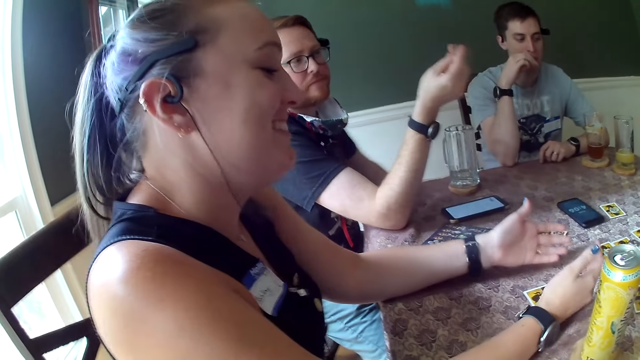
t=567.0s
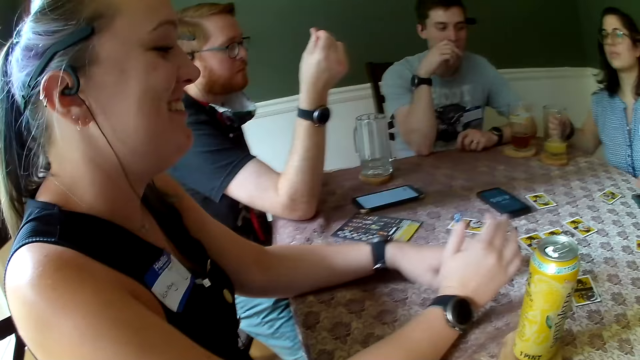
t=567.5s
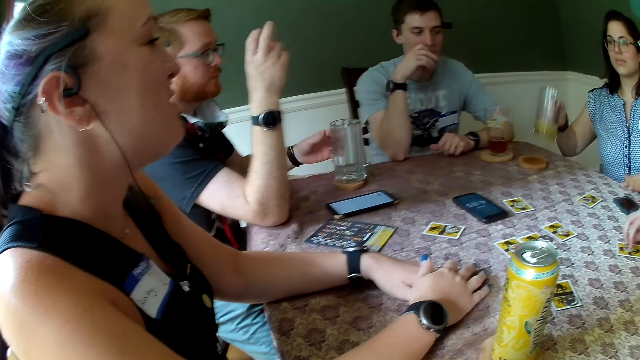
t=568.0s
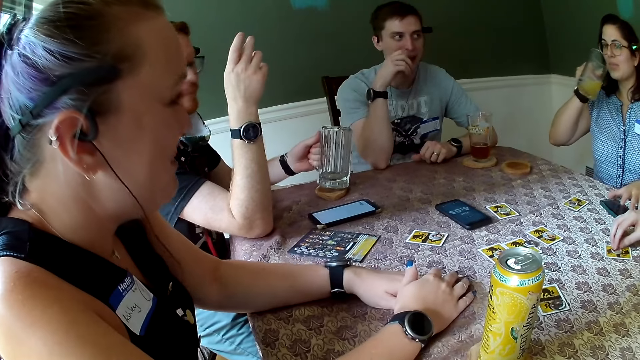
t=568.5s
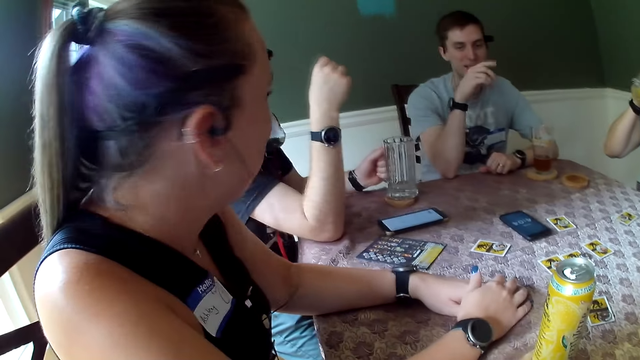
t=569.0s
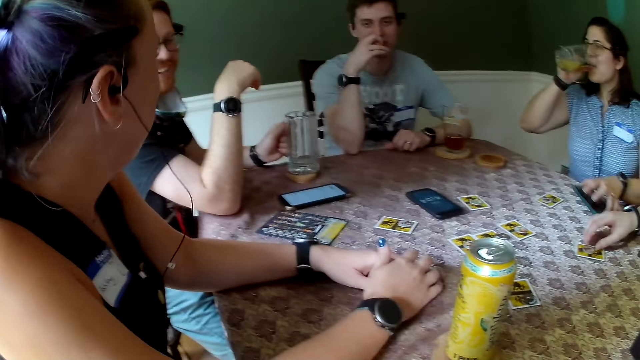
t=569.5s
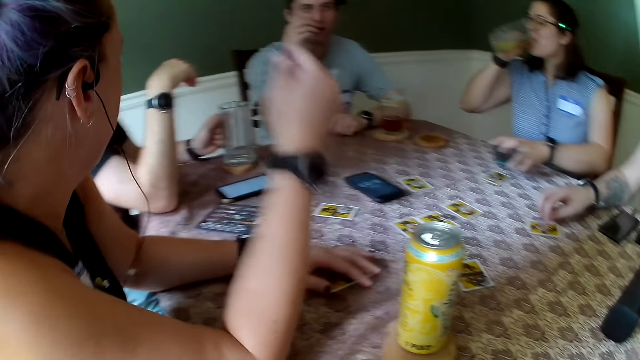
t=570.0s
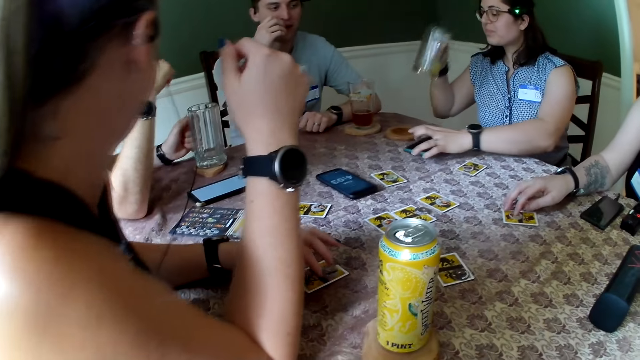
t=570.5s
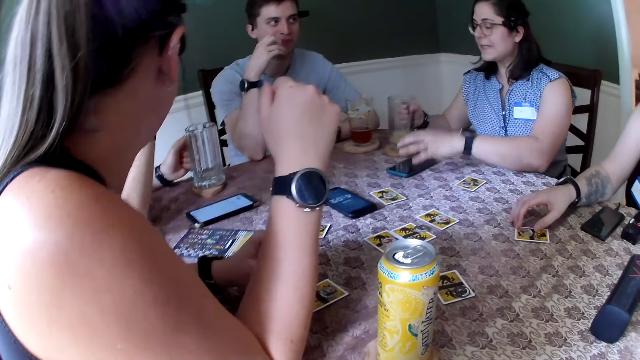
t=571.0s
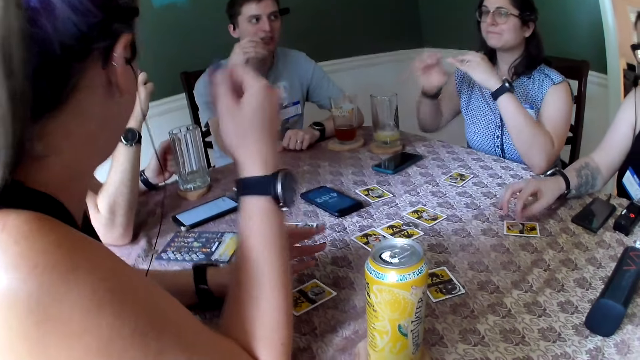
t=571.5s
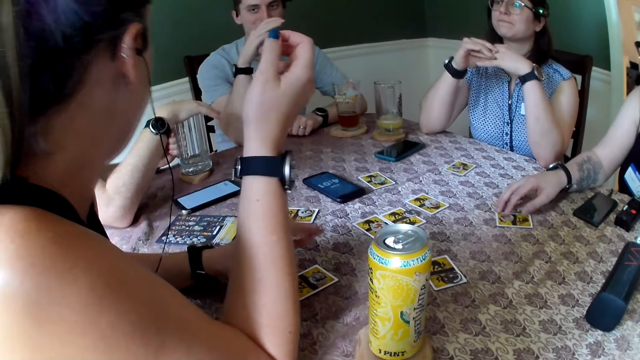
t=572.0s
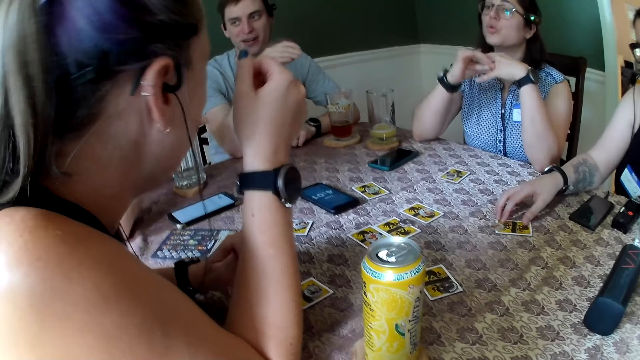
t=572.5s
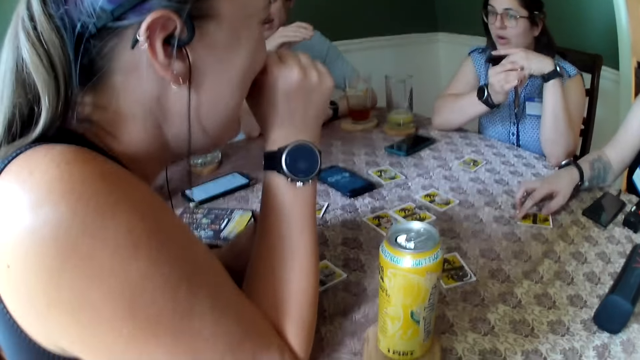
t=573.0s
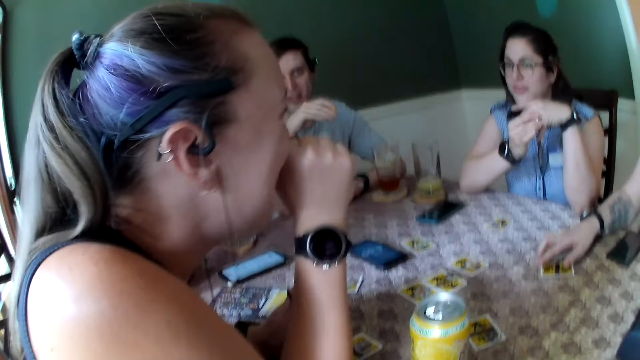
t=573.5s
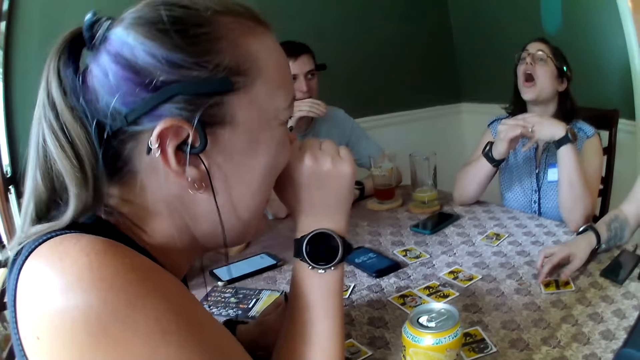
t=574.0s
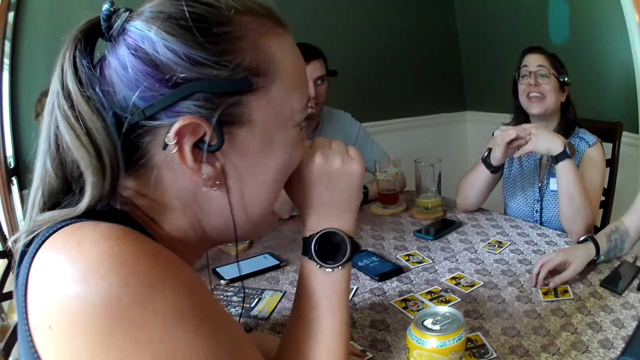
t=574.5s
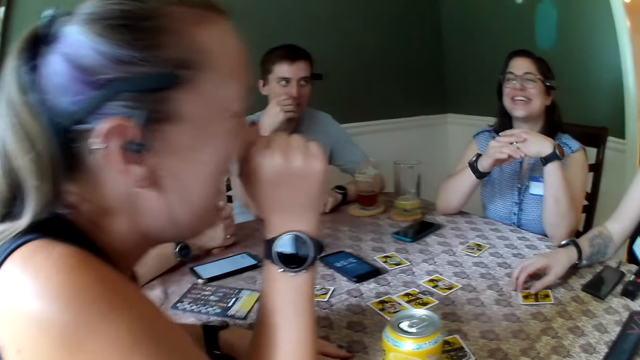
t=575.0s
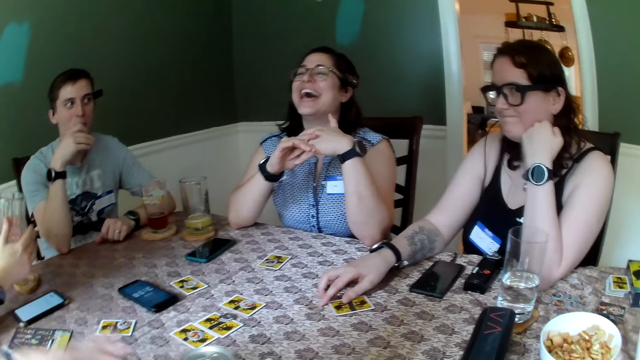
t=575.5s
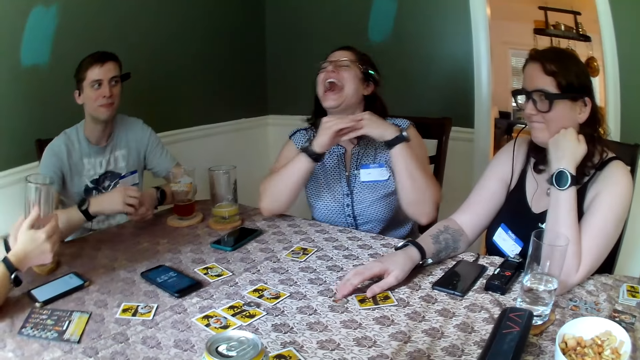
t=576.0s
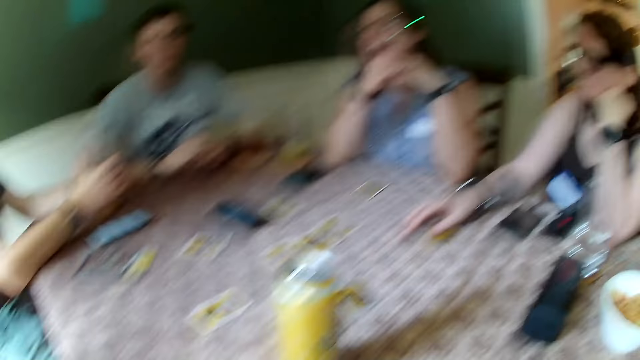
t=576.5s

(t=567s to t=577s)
The woman picks up a cup from the table with her right hand. She picks up a phone from the table with her left hand. A man holds a cup on the table with his left hand. The woman drops the cup on the table with her right hand and drops the phone on the table with her left hand. Another woman adjusts a card on the table with her right hand. The camera wearer stares at a lady.

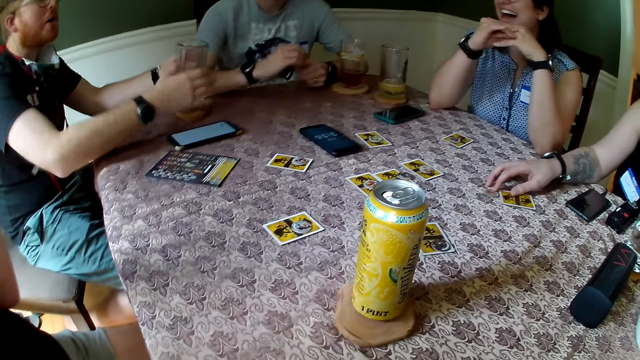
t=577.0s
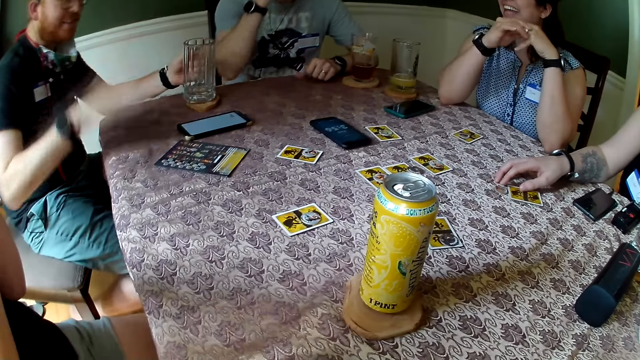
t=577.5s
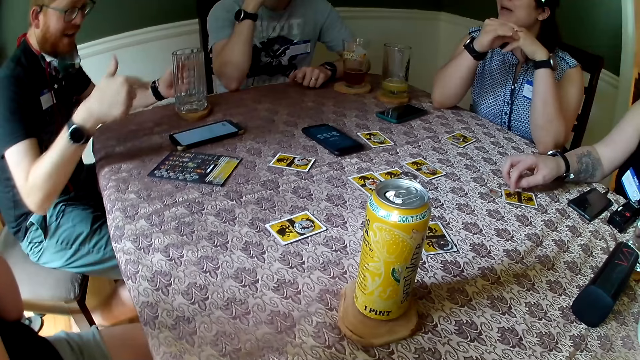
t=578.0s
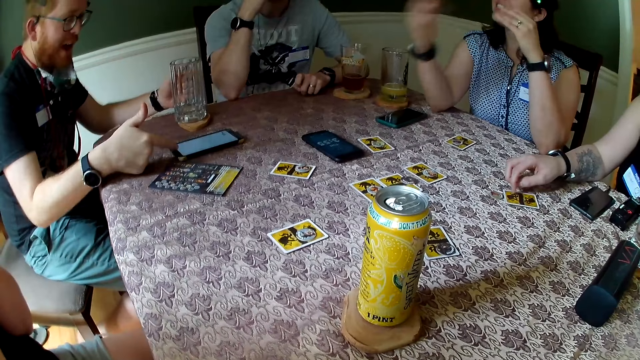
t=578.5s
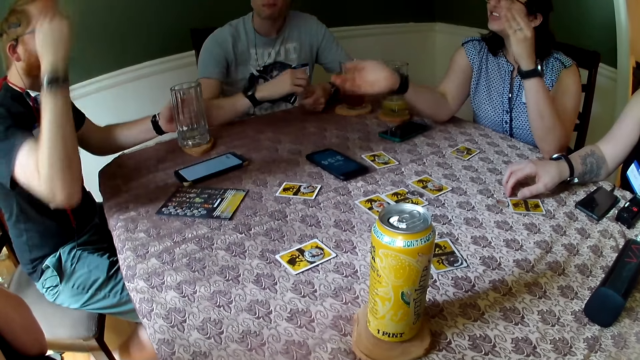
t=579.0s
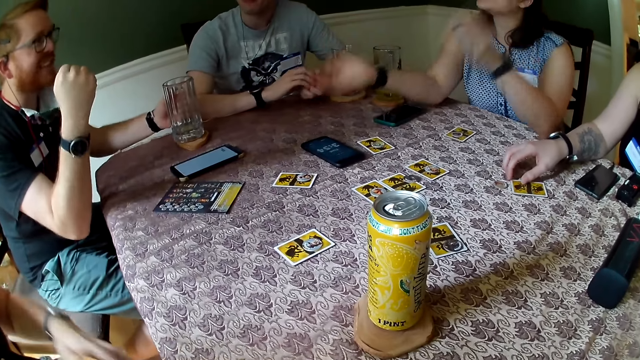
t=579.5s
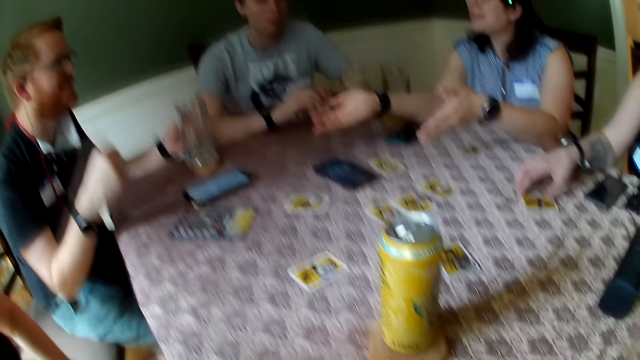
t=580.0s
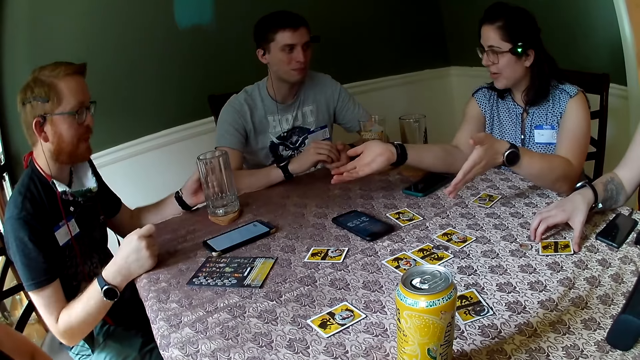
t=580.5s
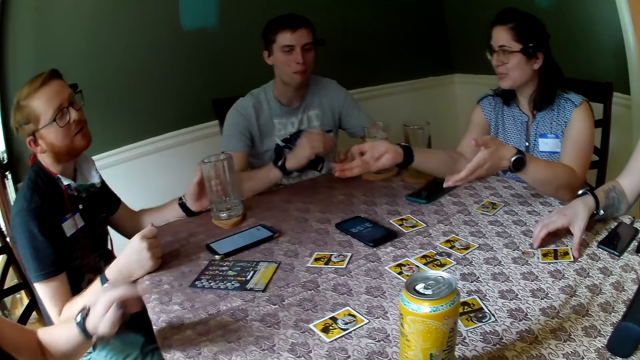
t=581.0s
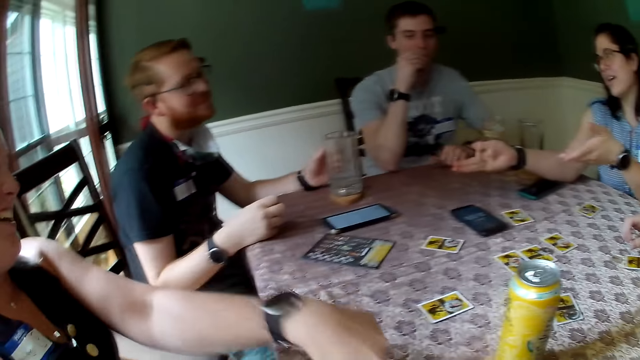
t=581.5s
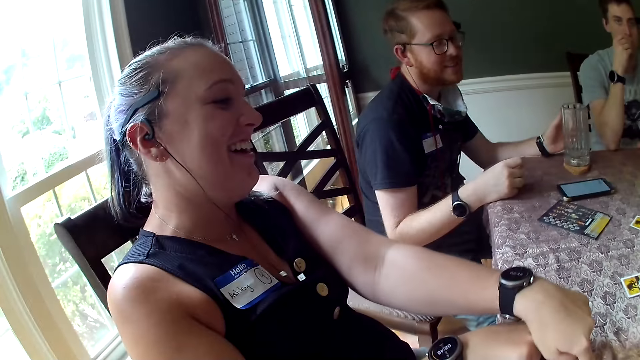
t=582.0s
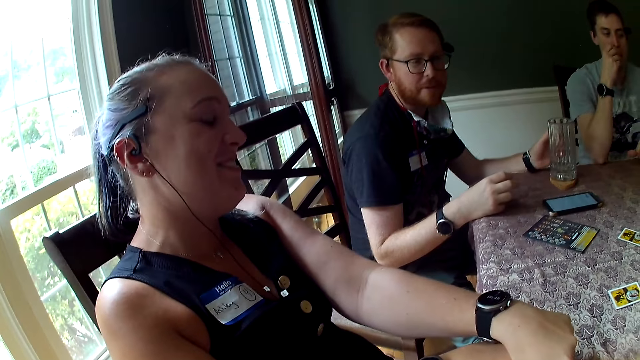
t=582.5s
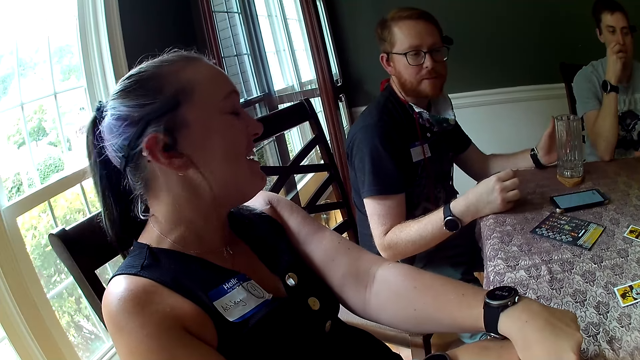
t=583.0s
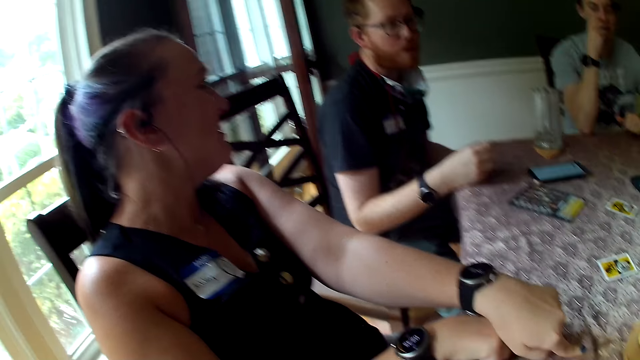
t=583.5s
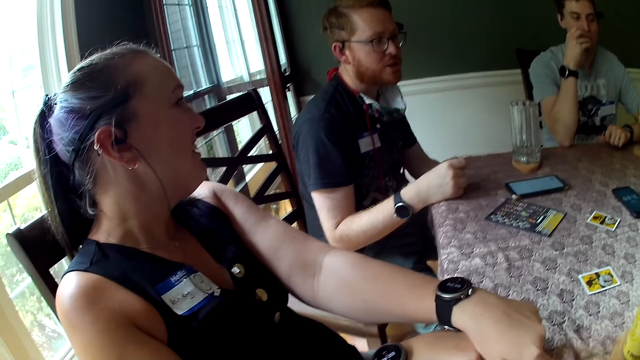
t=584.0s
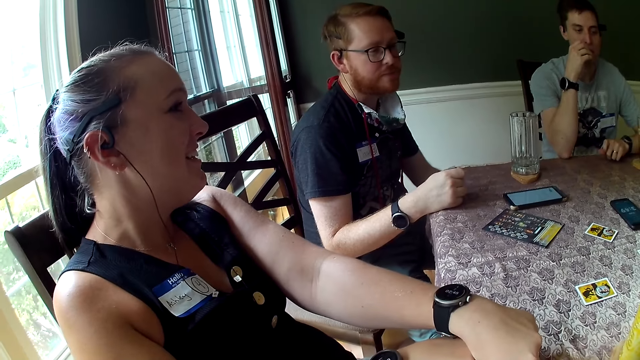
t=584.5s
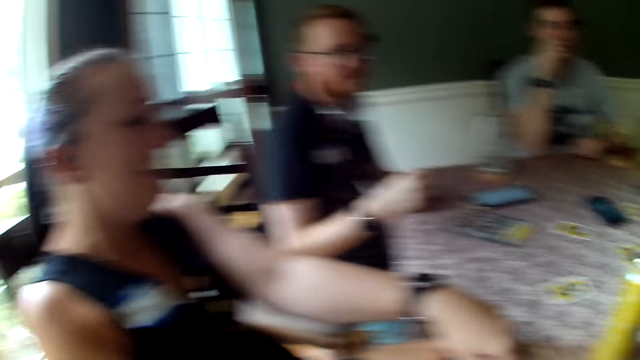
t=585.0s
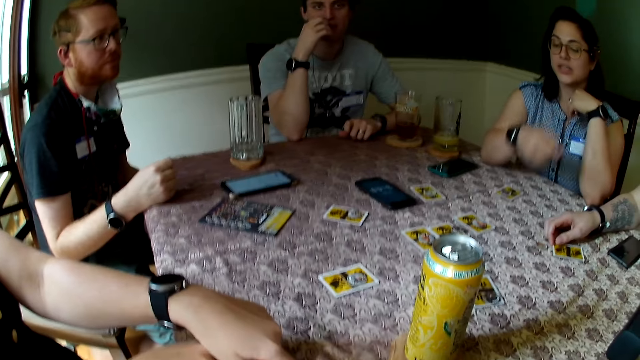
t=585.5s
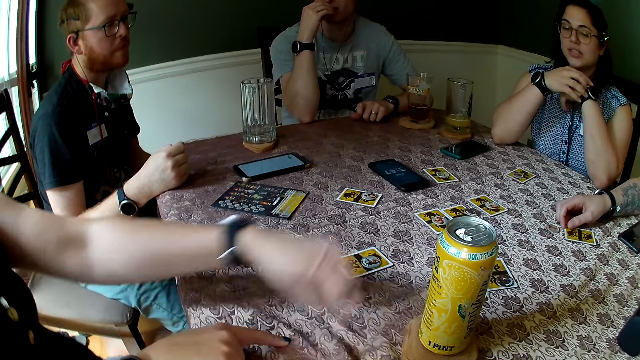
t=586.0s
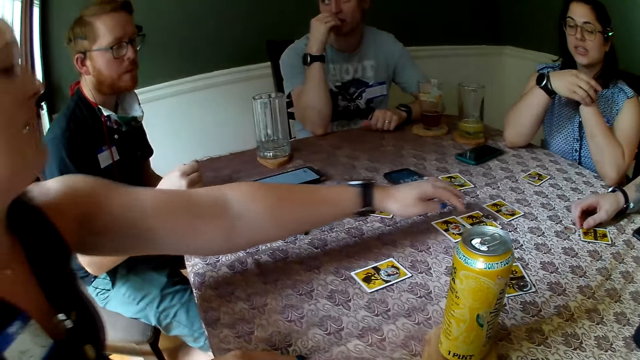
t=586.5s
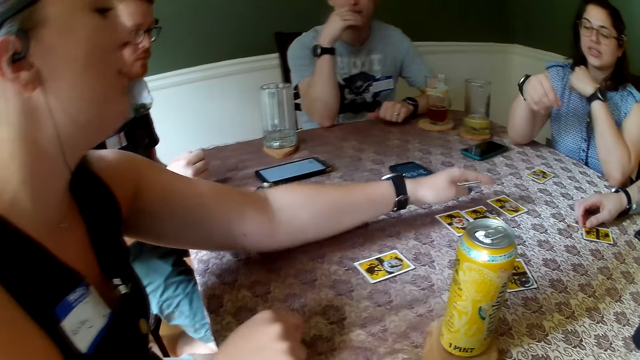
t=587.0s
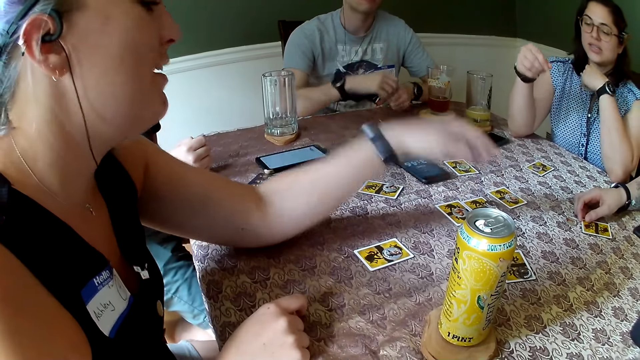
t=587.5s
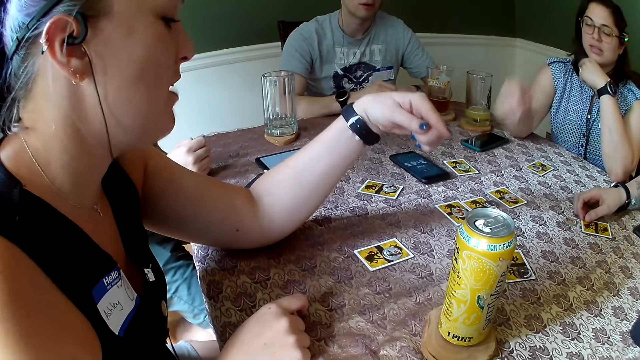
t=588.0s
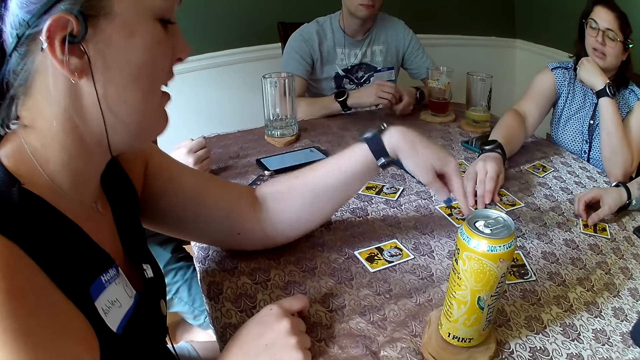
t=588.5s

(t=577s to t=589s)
The man drops the cup on the table with his left hand. A man holds the glass of drink with his left hand. A lady gestures at that man. The camera wearer stares at another lady.
